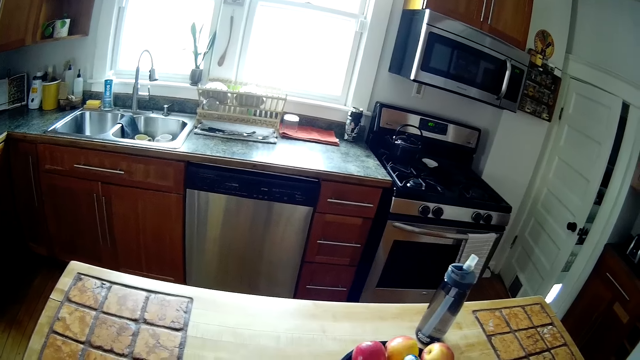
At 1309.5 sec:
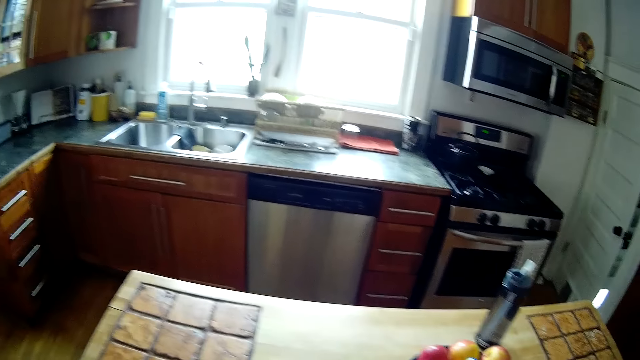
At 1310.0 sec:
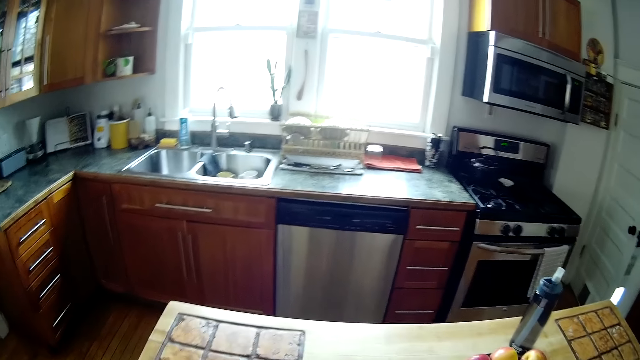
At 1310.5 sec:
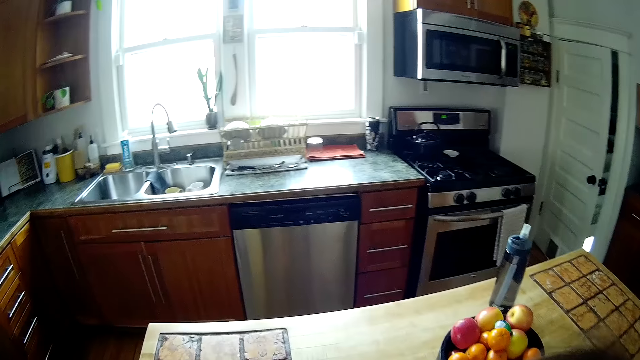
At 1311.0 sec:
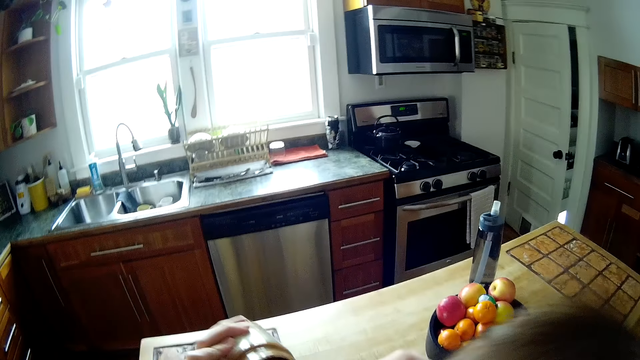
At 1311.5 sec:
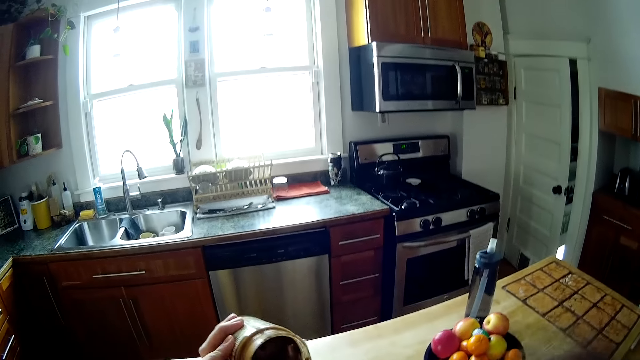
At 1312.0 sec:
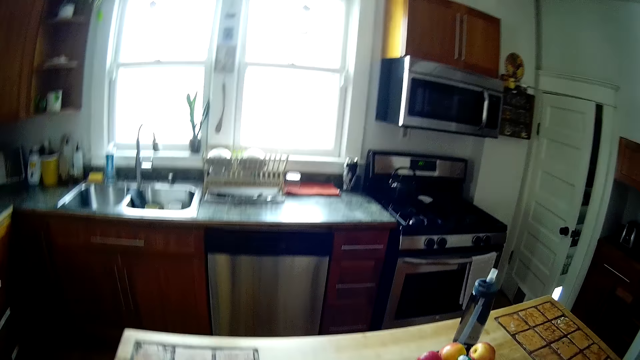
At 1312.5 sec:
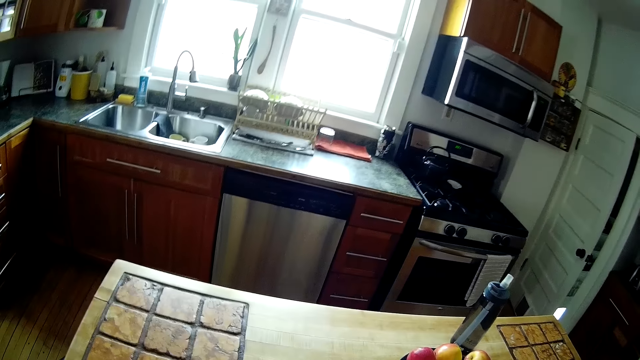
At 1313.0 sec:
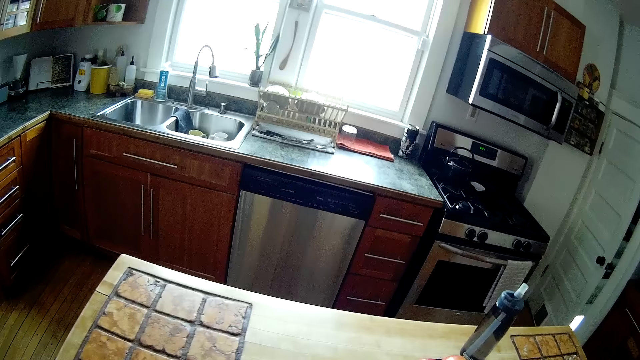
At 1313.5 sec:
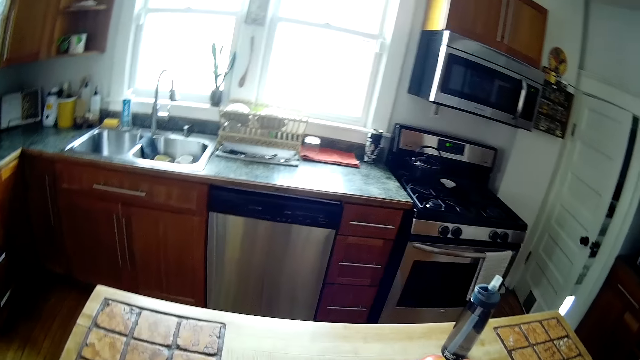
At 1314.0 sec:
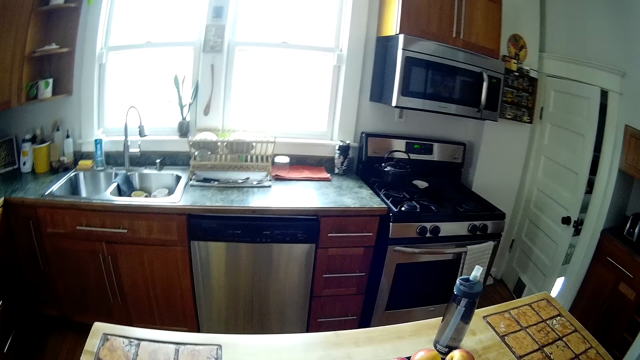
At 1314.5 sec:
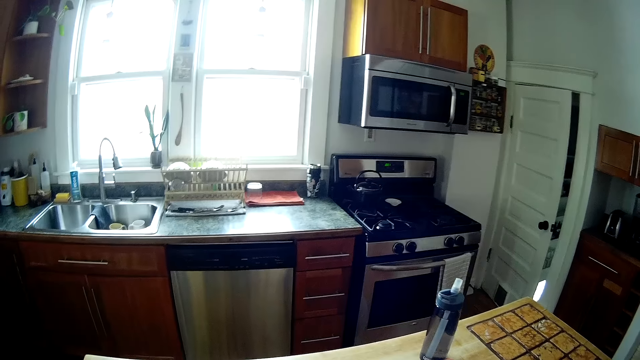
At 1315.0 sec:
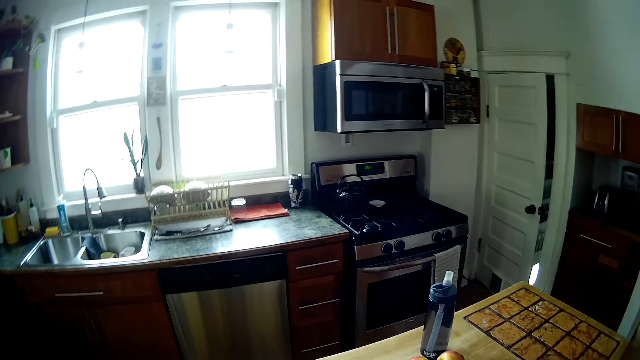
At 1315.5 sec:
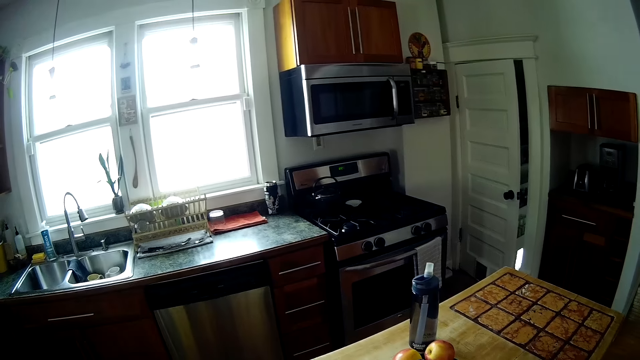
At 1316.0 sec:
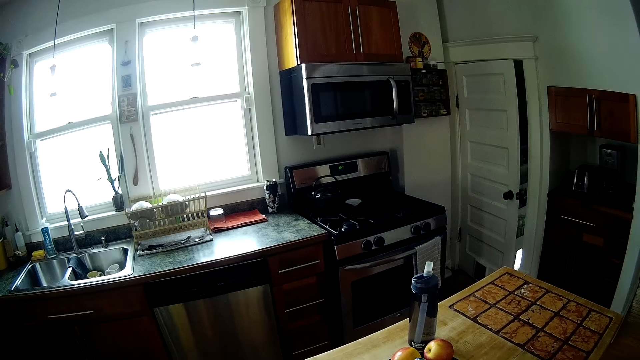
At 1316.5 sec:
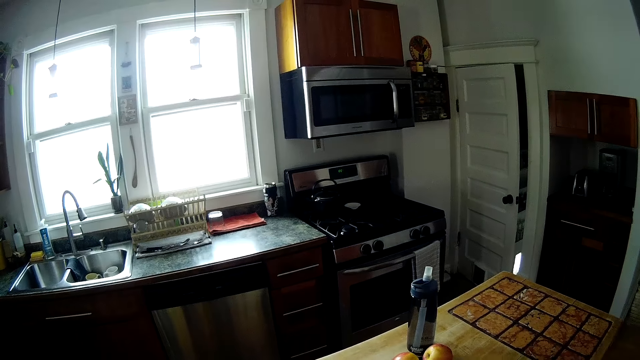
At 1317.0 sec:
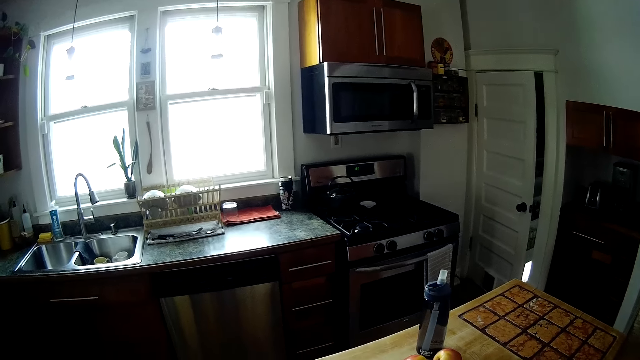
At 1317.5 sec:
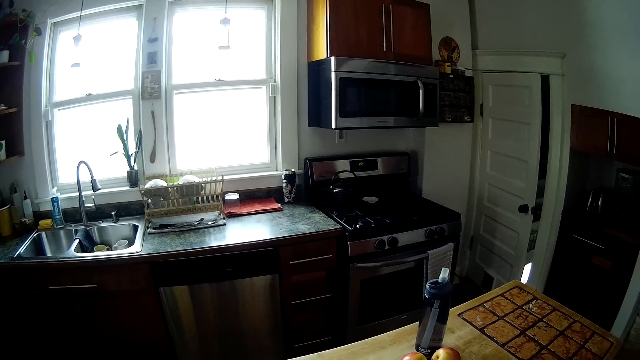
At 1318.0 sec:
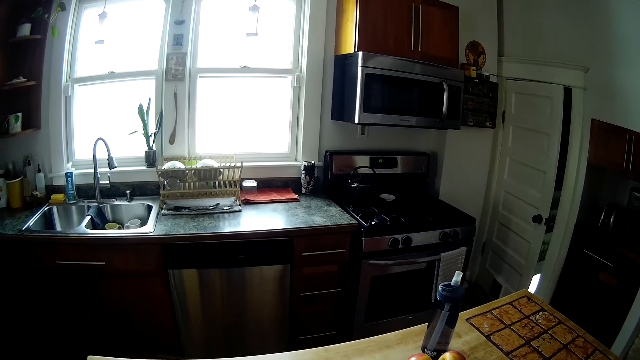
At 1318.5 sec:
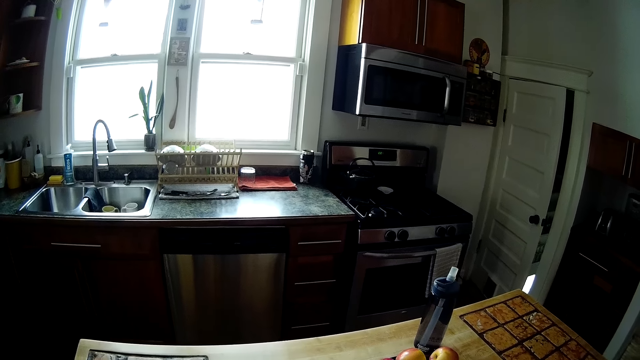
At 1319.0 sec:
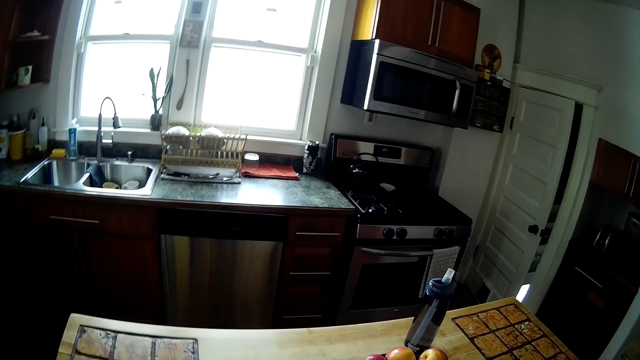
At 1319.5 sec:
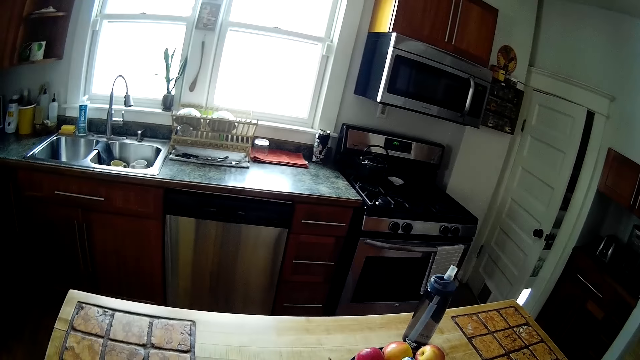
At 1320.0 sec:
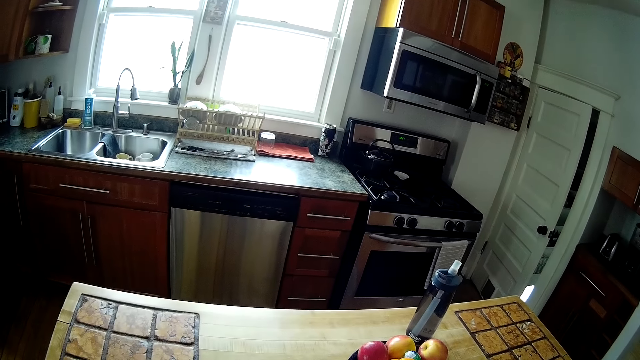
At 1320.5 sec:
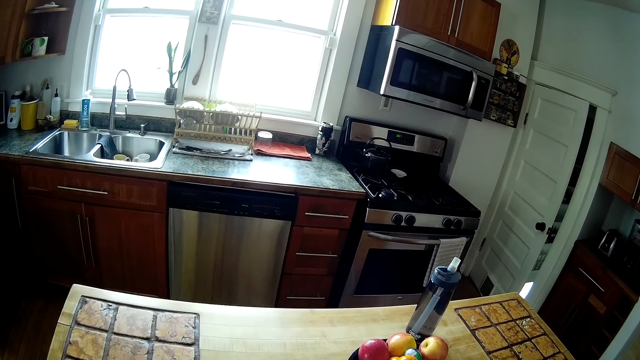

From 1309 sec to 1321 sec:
The camera wearer scoops peanut butter with a spoon in her right hand from a jar of peanut butter in her left hand. She looks around the room. She lifts up the tin. She puts down the tin.

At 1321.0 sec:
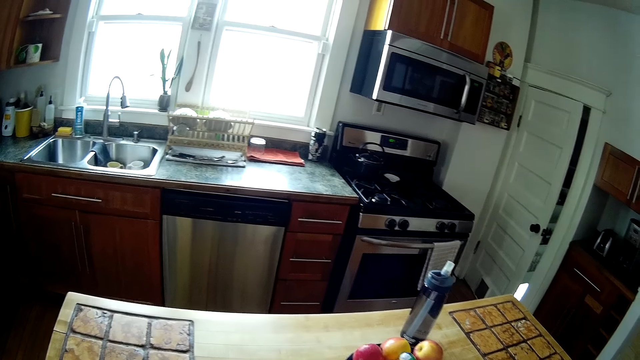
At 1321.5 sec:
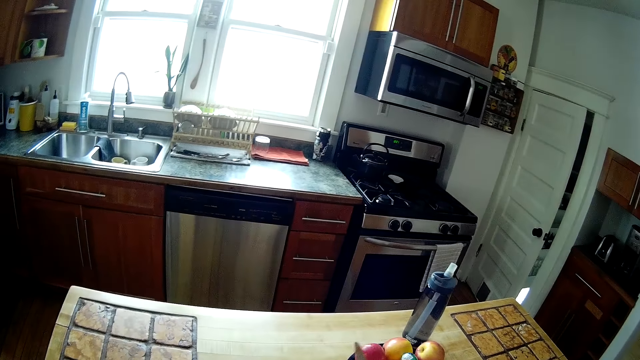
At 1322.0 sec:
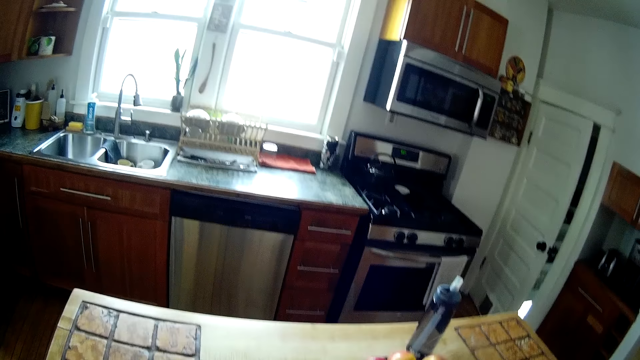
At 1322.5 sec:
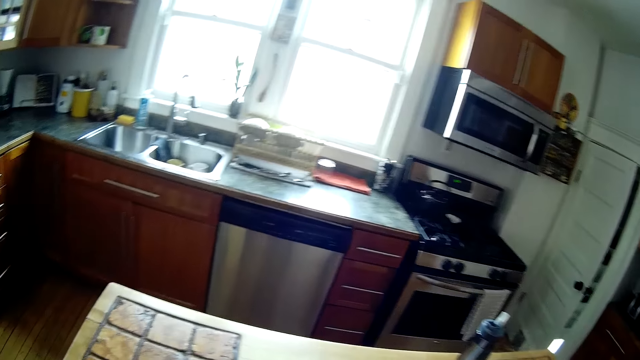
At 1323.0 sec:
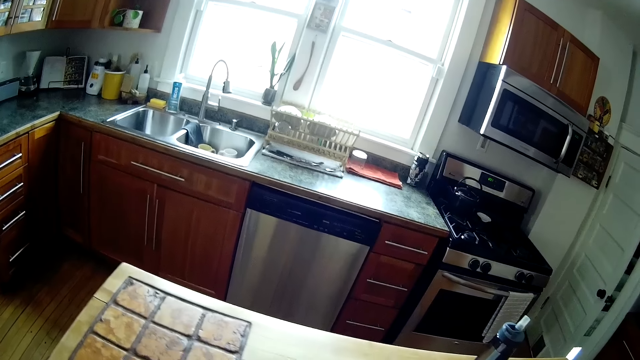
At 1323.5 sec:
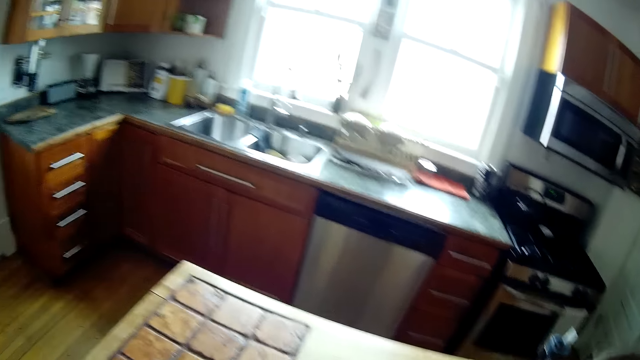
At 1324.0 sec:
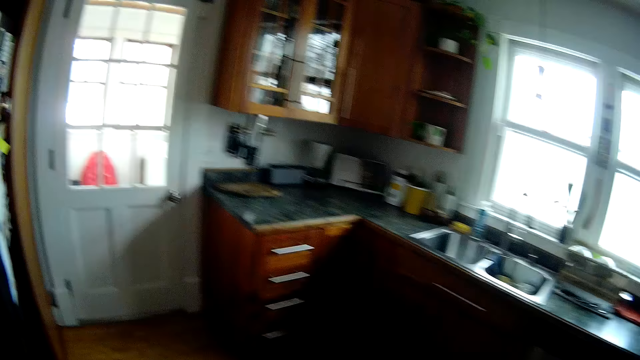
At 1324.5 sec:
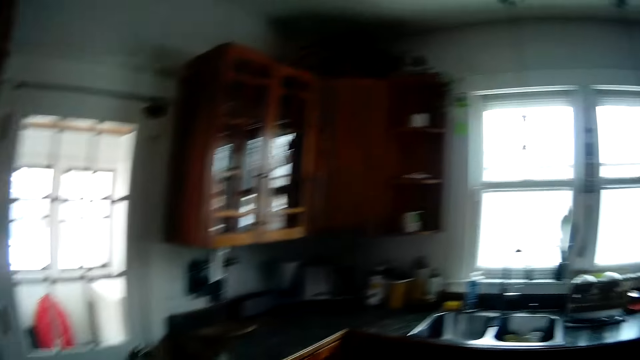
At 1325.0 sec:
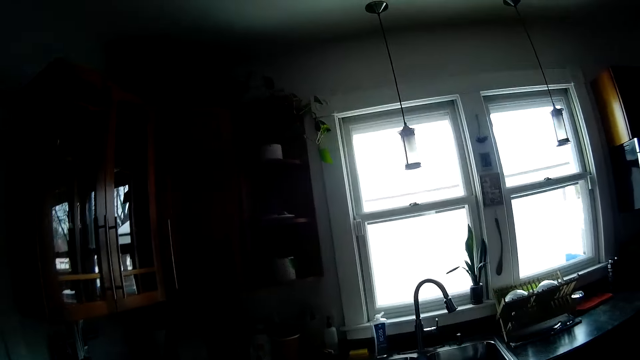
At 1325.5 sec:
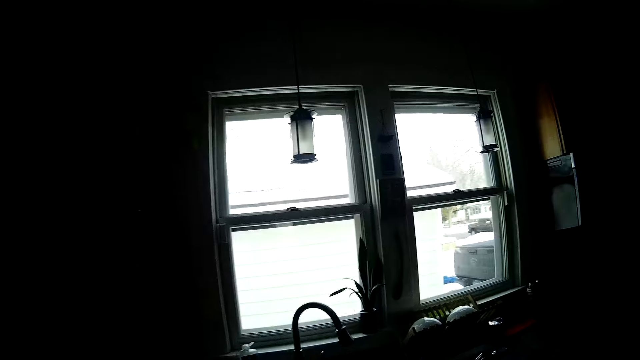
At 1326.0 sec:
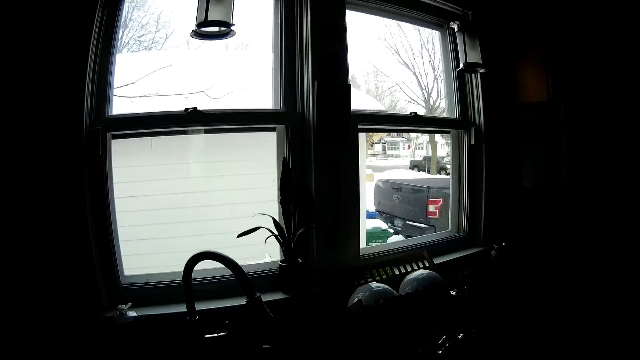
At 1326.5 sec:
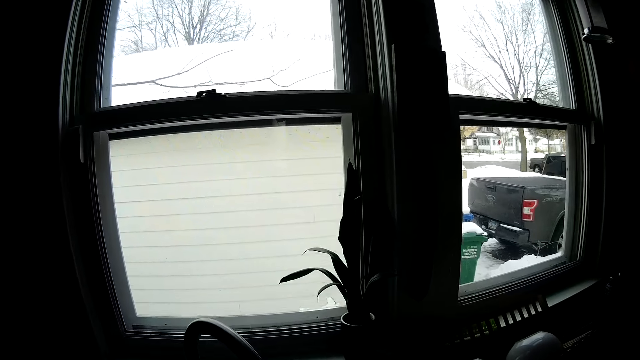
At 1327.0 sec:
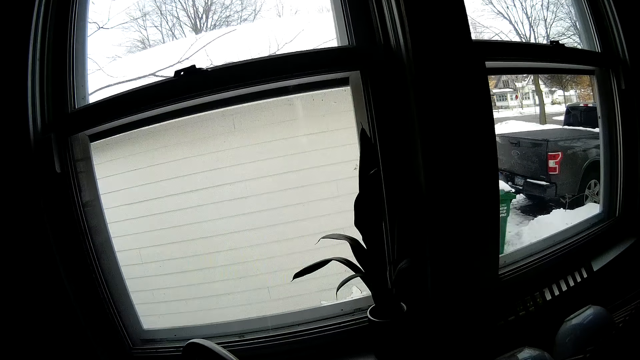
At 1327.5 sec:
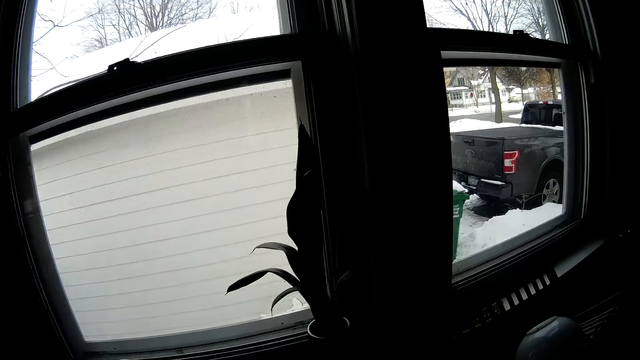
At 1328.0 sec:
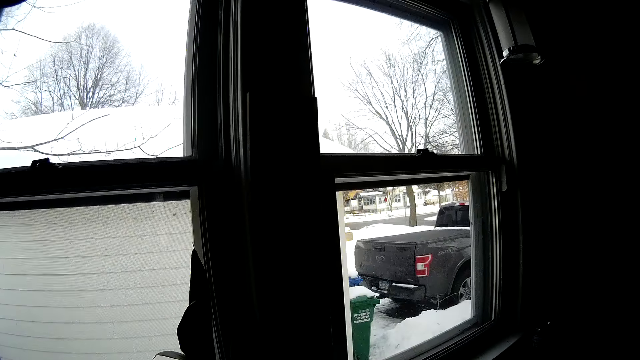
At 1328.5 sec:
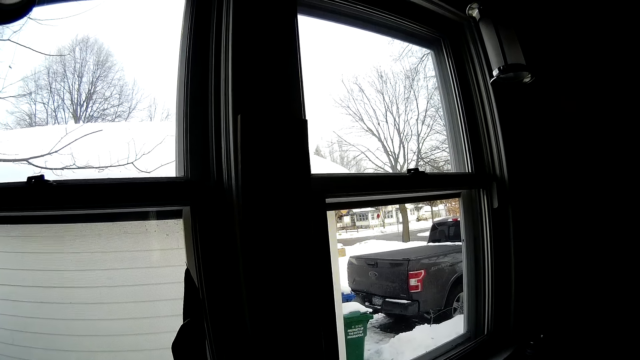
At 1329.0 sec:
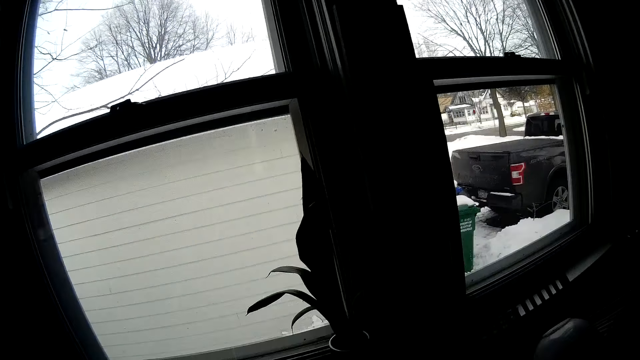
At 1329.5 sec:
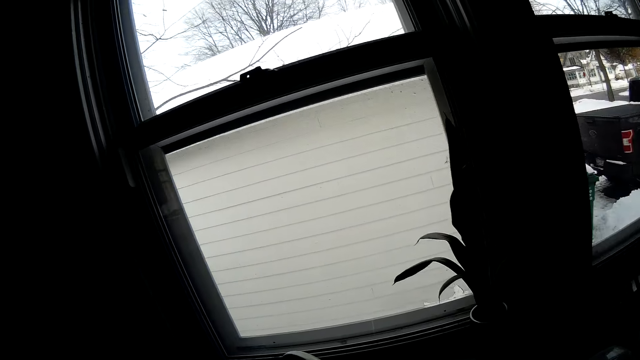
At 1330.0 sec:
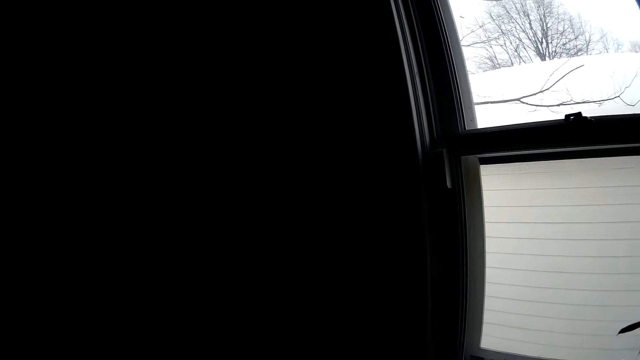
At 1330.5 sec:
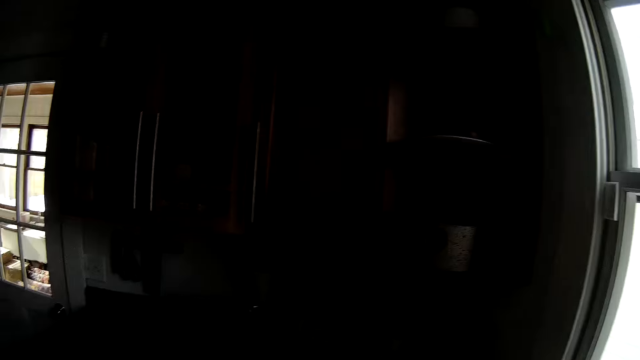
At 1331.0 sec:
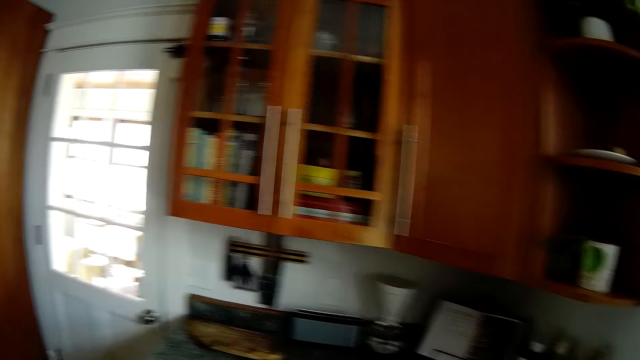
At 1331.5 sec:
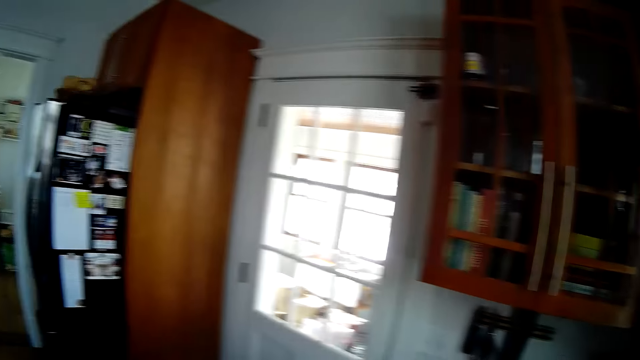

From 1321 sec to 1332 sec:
The camera wearer looks around the room. They walk around the room.
